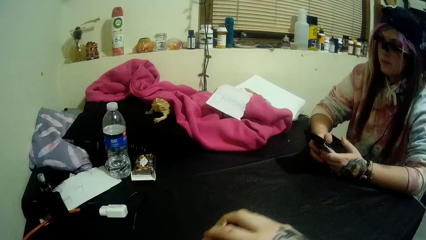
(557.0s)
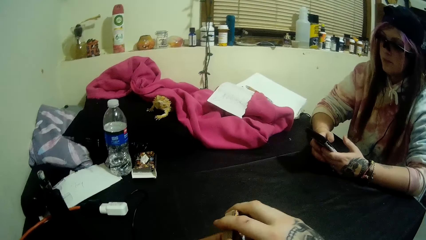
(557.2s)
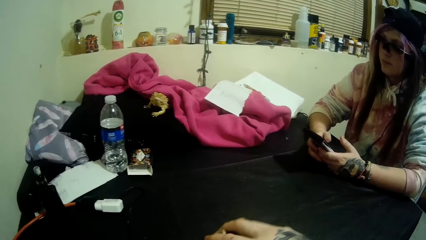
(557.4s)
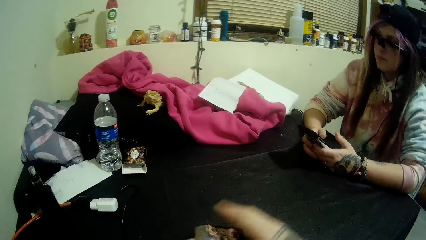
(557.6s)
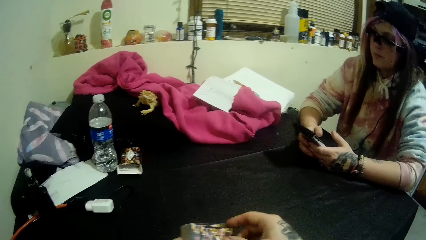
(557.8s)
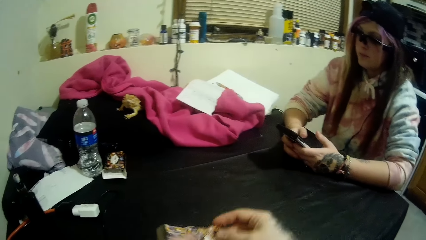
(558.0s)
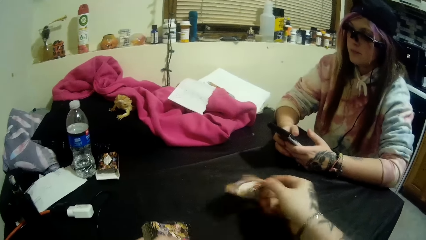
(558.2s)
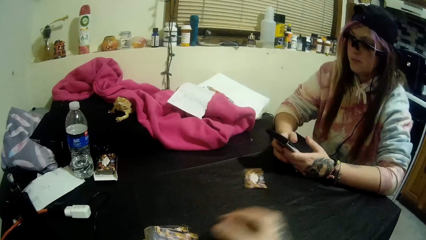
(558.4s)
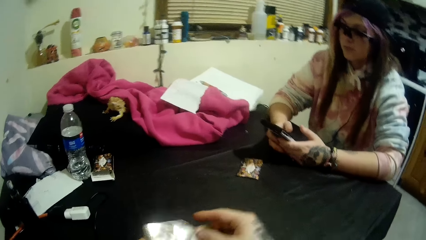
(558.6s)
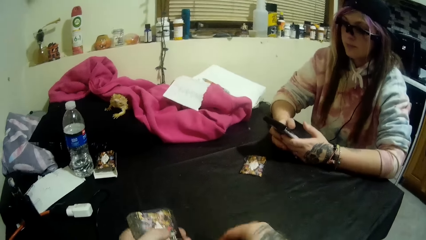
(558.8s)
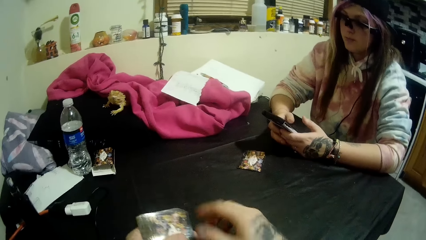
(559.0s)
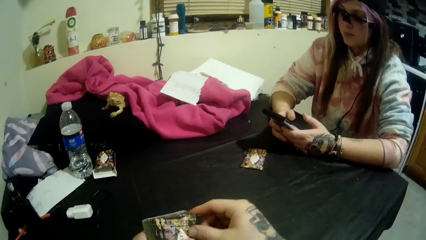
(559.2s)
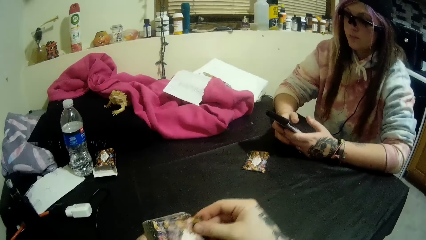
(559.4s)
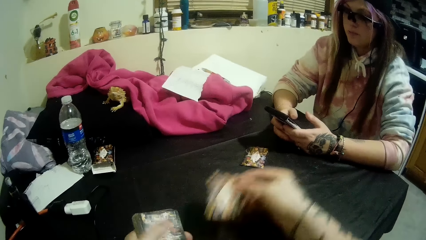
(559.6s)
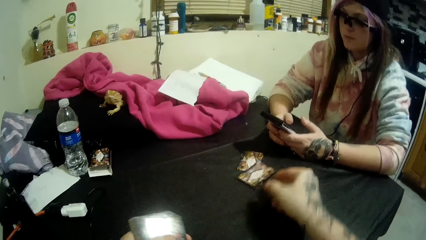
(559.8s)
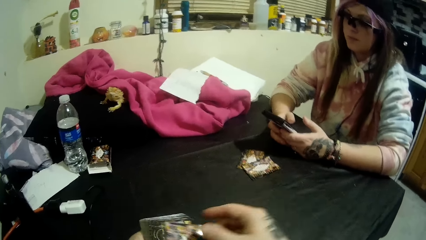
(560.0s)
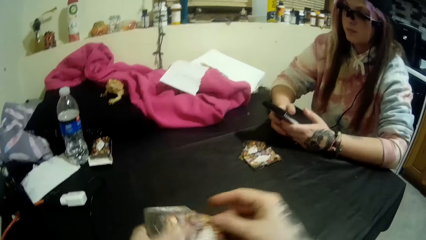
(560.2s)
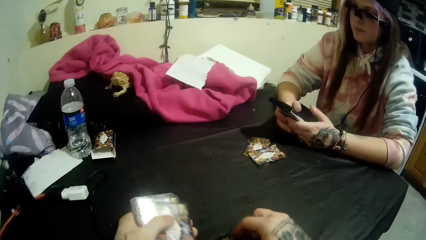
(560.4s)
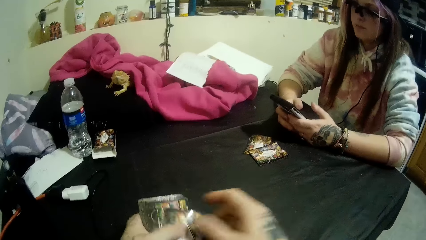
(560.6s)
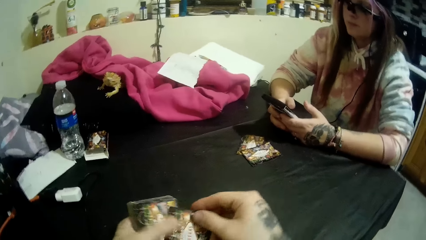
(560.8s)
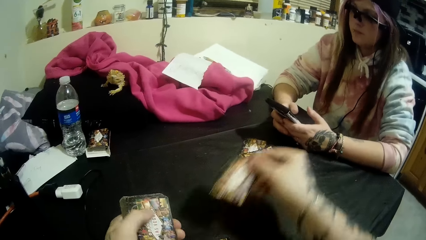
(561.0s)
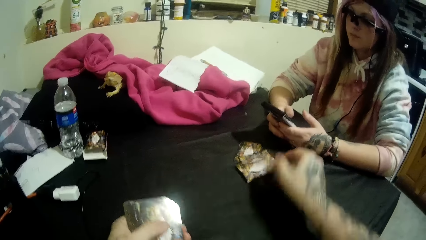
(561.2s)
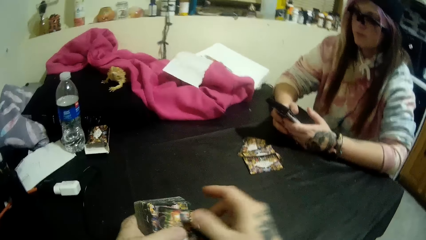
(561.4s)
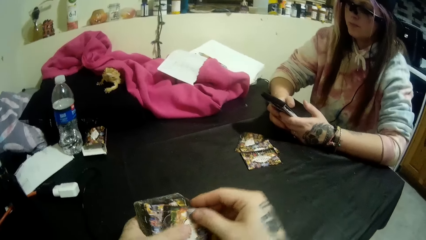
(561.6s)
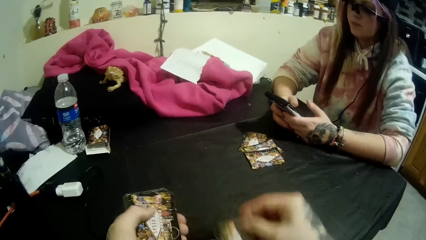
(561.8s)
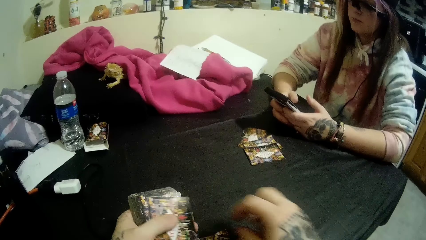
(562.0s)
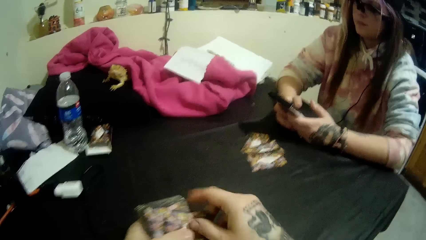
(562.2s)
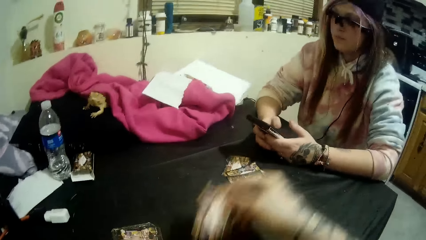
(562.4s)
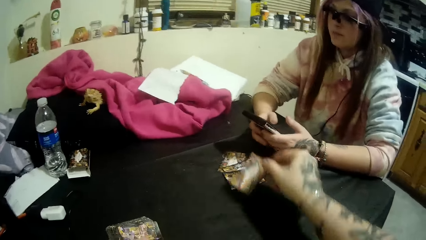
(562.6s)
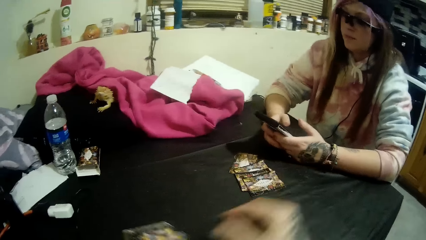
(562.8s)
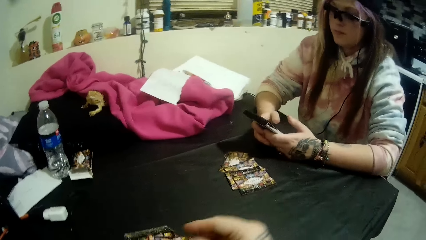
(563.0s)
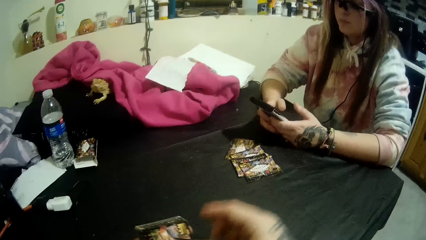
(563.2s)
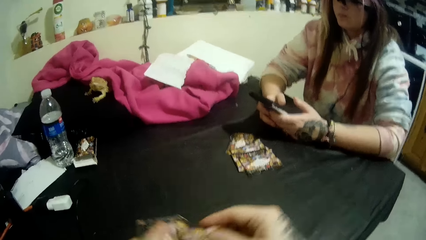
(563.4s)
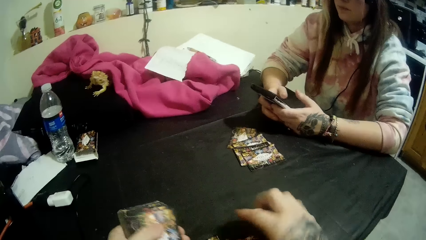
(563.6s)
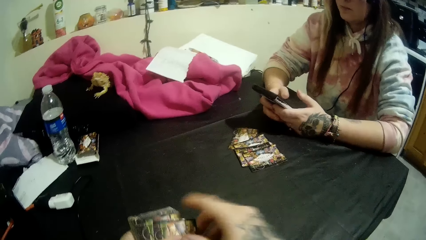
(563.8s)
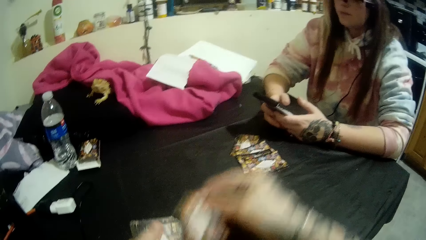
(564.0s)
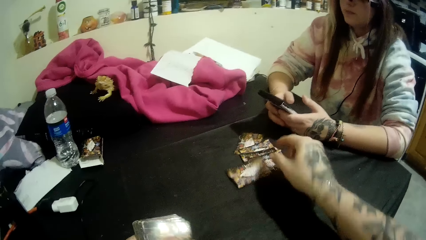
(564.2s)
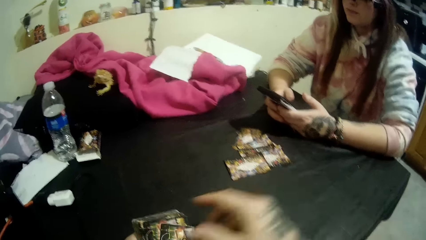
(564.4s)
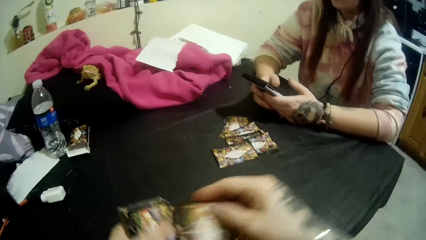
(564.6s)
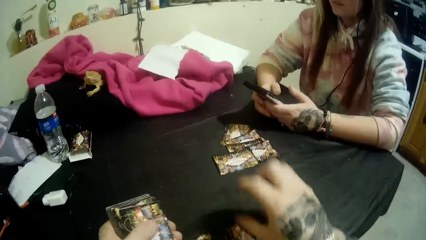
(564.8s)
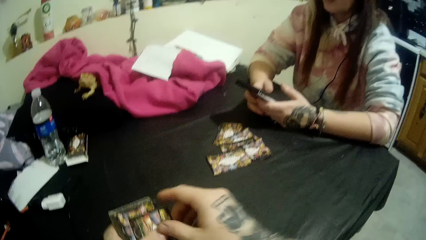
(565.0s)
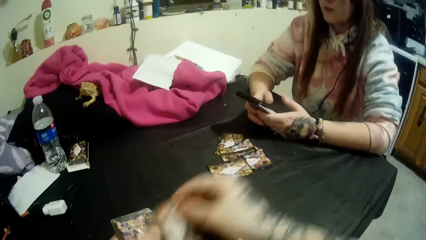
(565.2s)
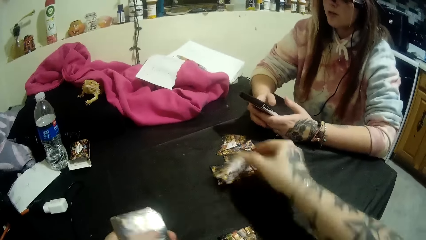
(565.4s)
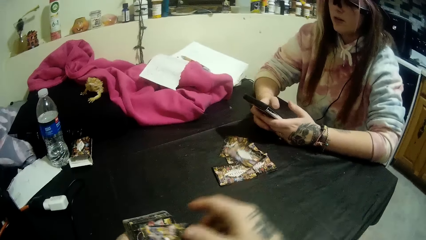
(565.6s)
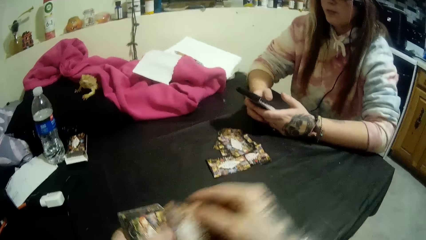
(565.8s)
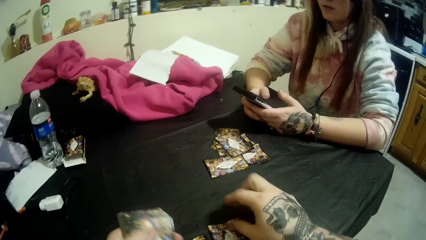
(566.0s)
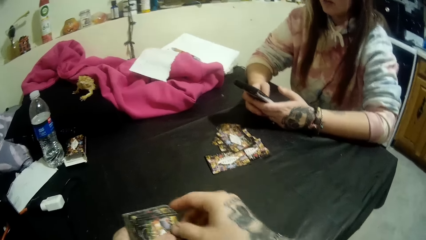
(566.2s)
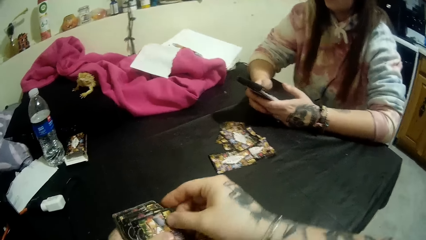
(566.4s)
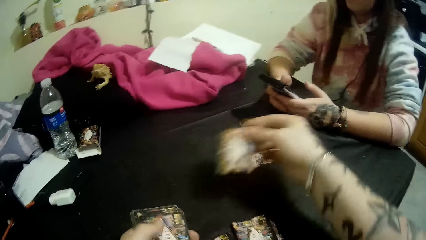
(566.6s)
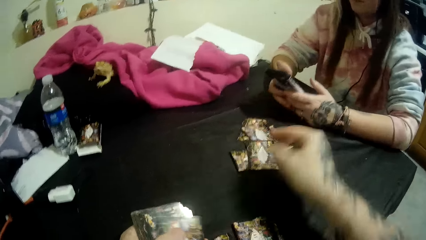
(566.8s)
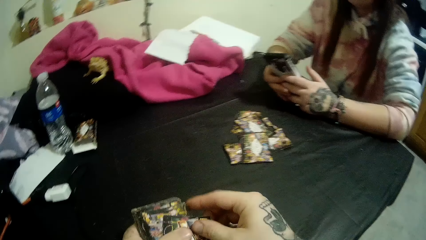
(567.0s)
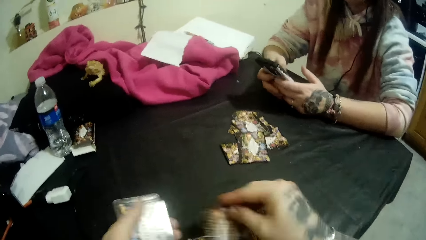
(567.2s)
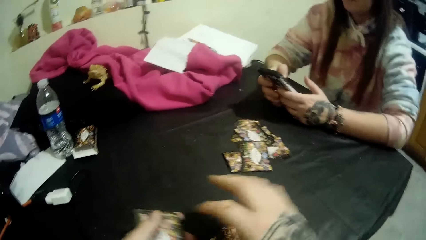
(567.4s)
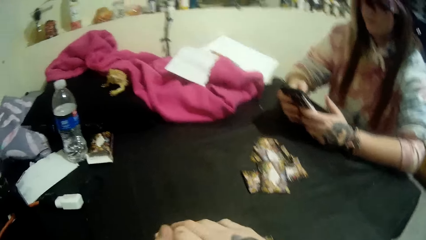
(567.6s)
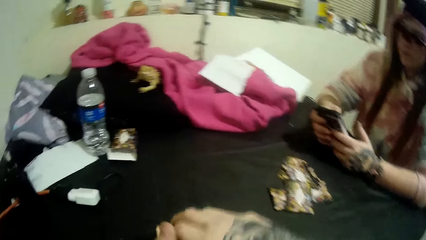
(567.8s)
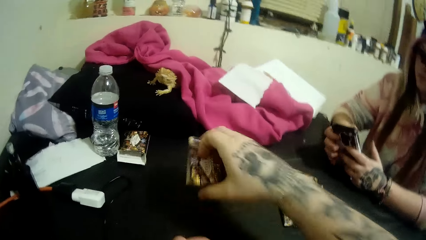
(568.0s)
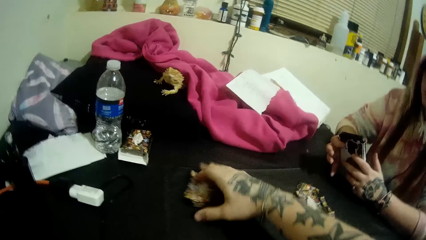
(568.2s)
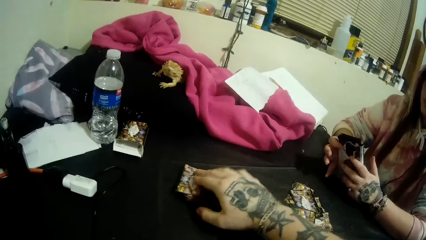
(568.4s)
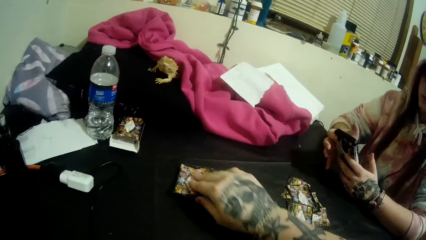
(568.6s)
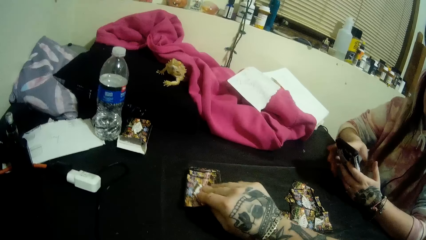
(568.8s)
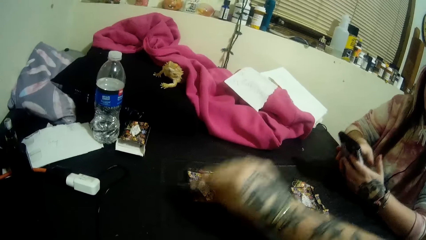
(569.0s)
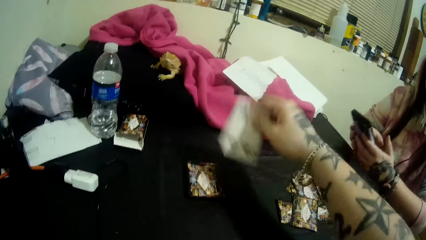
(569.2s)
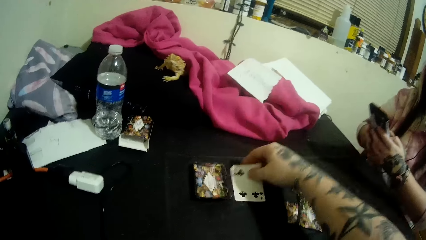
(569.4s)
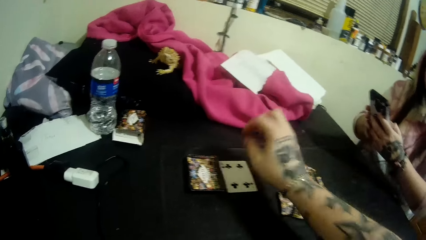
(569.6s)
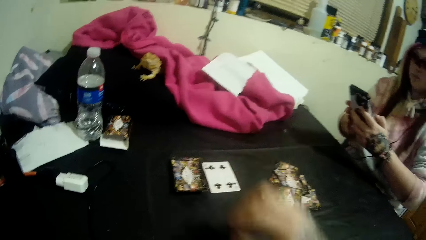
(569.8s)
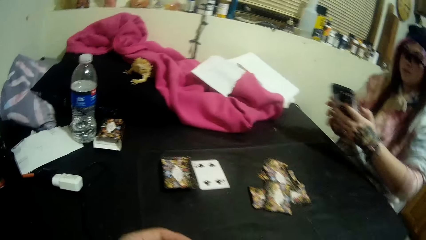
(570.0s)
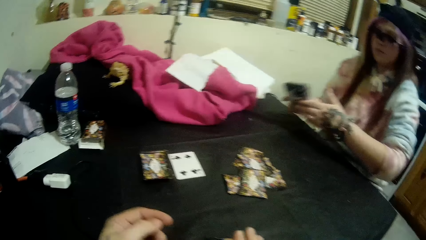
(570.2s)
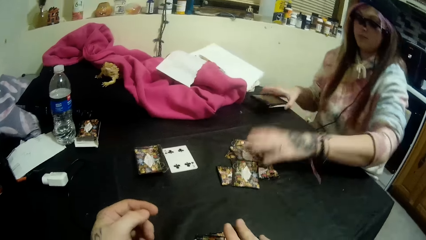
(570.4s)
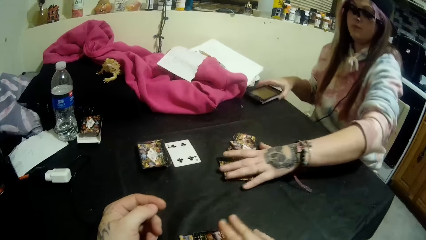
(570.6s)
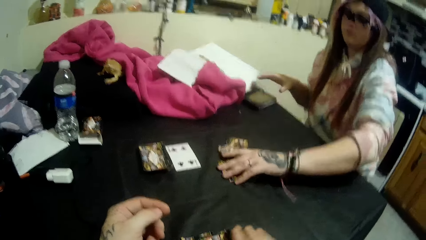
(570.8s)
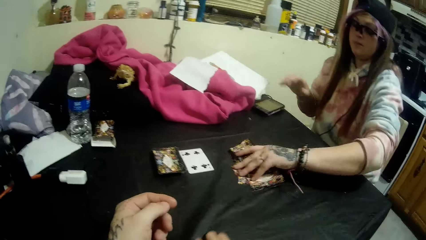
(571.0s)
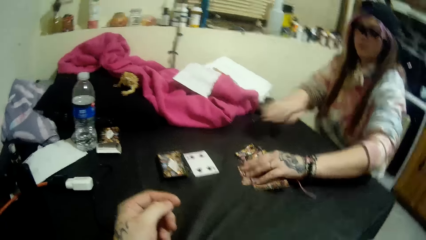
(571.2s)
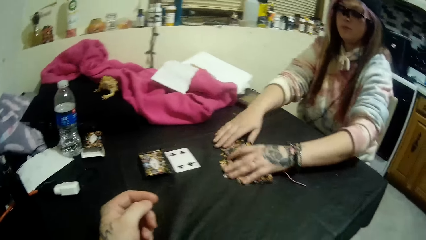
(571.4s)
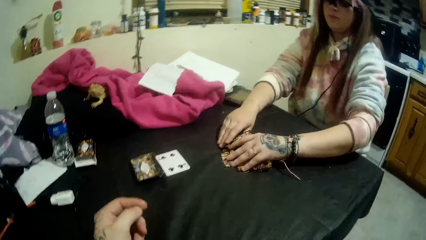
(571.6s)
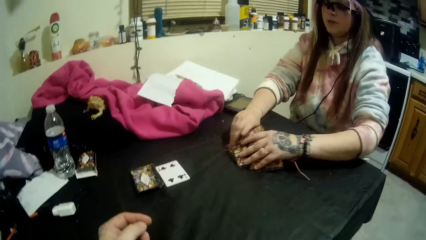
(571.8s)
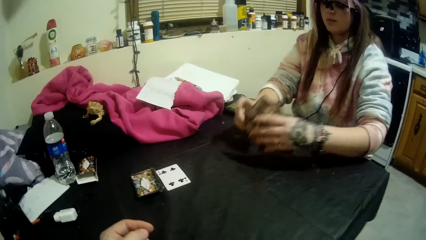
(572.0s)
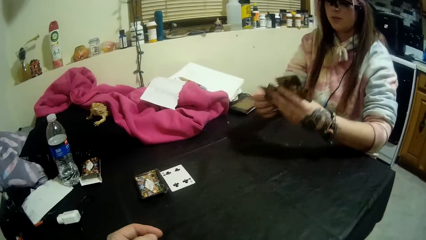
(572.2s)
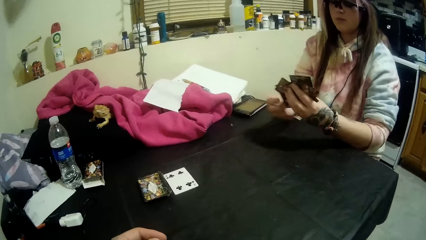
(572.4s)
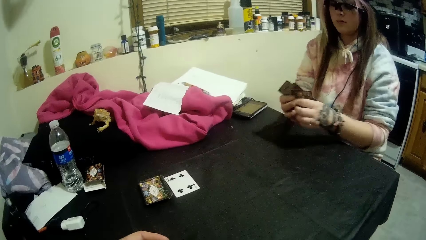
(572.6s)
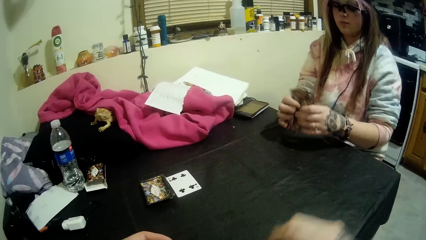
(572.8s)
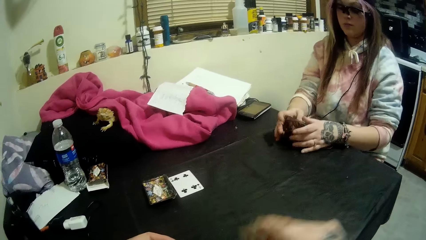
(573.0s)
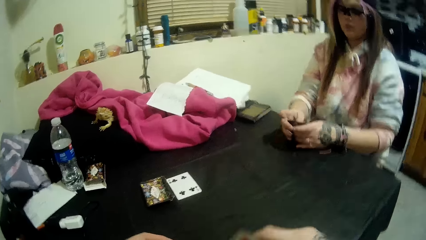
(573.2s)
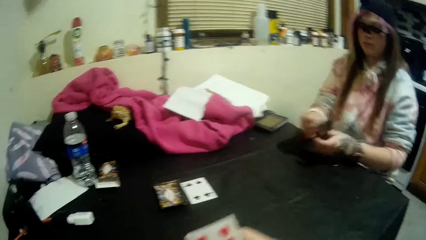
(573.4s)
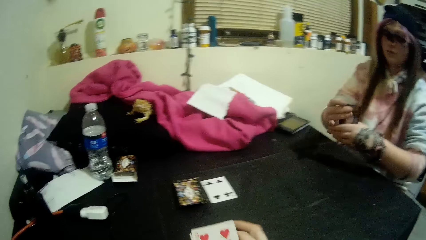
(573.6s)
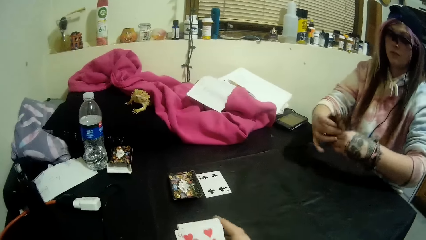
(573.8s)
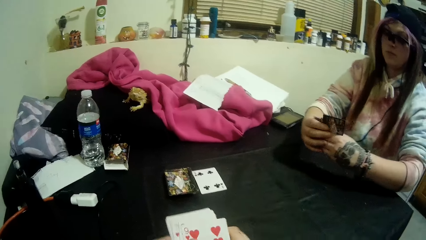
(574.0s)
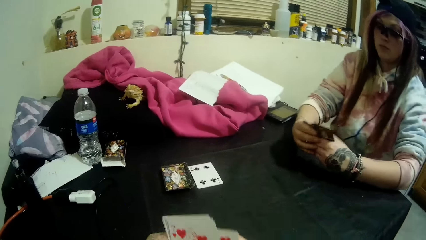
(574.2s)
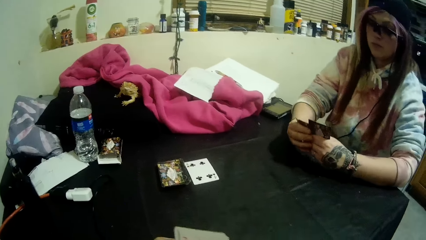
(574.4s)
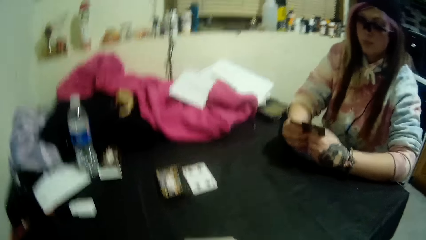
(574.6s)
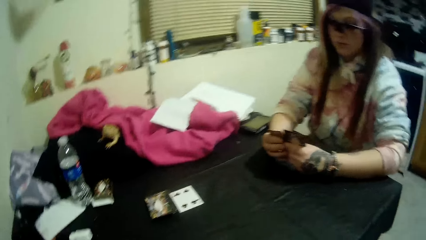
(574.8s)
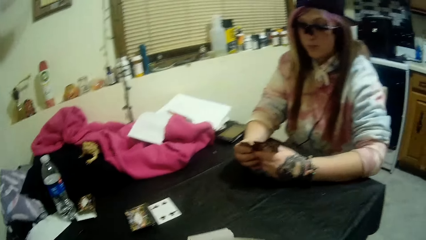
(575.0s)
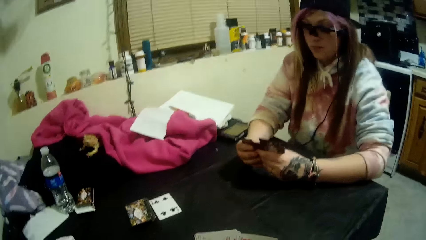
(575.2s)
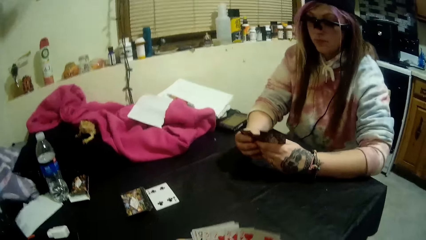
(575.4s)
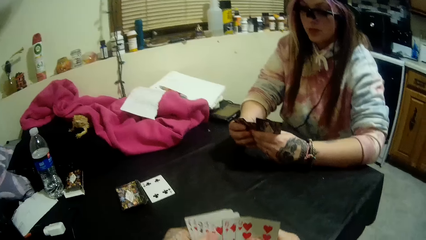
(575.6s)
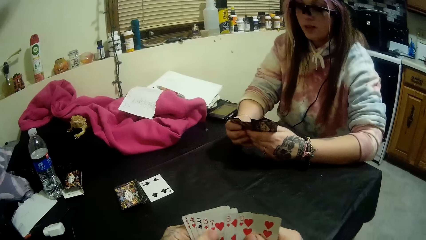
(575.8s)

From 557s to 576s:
The camera wearer shuffles the cards with his hands. He distributes some of the cards in his hands between him and the woman. He places the deck on his right hand. He stacks up the remaining cards in his hands on the table. He picks up a card from the stack of cards with his right hand. He drops the card on the table beside the stack of cards. The woman drops the mobile phone in her hands on the table and picks up her portion of the distributed cards with her right hand. The camera wearer picks up his portion of the distributed cards on the table with his right hand. He hits the cards on the table. He holds the cards with both his hands and spreads out the cards with his hands. He scans through the cards in his hands. The woman scans through the cards in her hands. The woman talks to the camera wearer.
